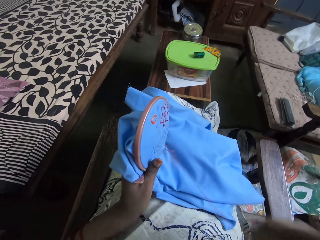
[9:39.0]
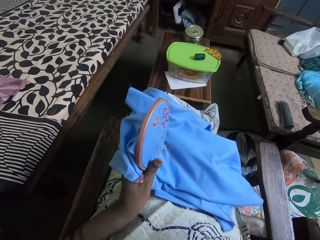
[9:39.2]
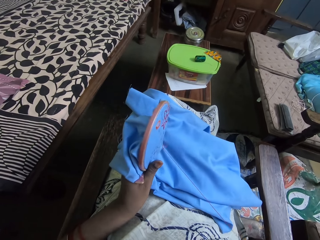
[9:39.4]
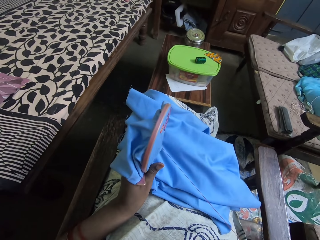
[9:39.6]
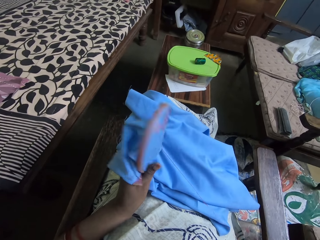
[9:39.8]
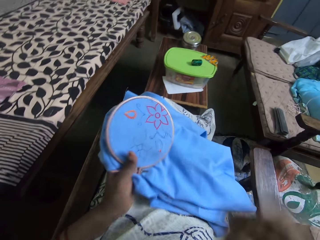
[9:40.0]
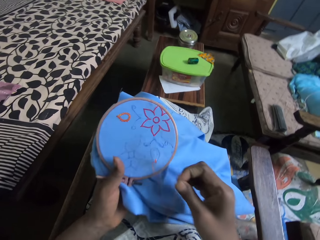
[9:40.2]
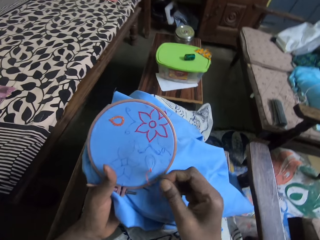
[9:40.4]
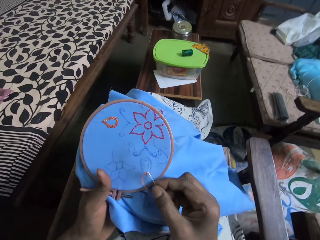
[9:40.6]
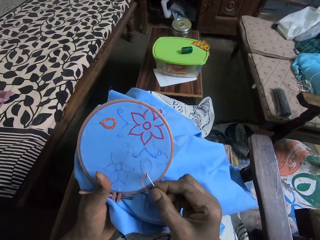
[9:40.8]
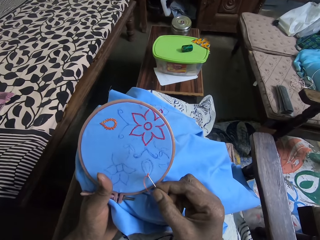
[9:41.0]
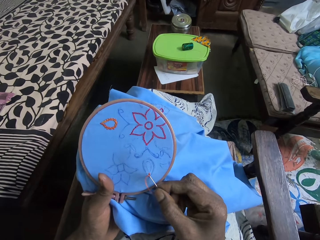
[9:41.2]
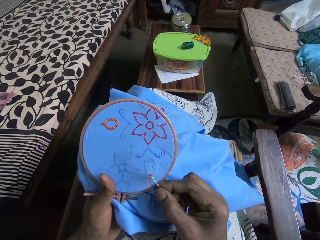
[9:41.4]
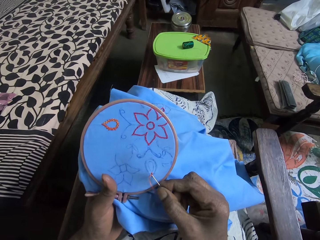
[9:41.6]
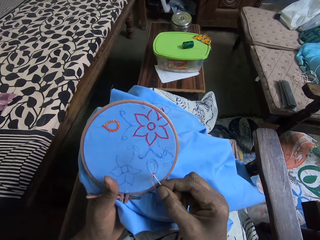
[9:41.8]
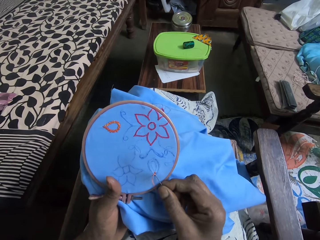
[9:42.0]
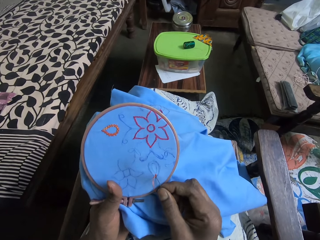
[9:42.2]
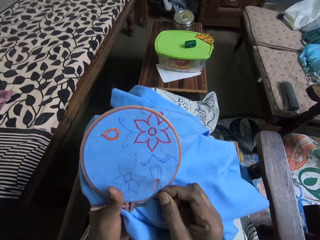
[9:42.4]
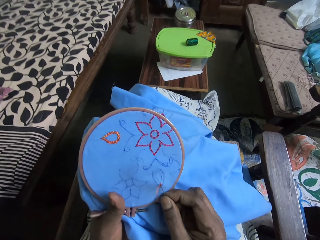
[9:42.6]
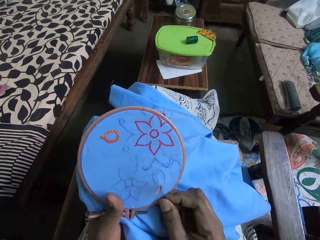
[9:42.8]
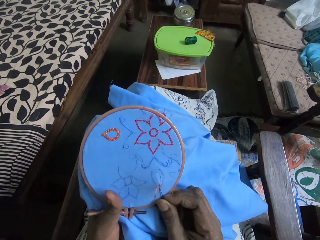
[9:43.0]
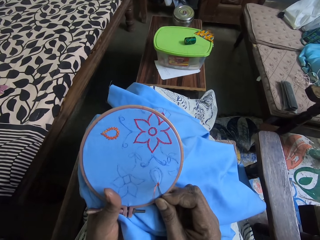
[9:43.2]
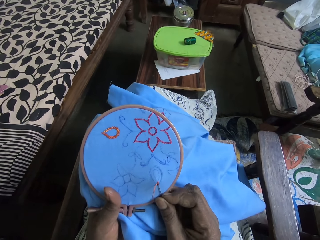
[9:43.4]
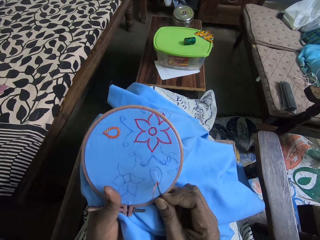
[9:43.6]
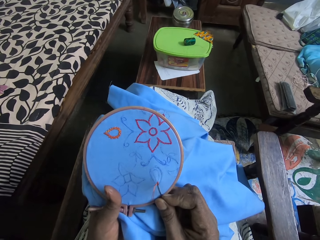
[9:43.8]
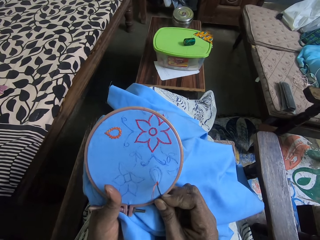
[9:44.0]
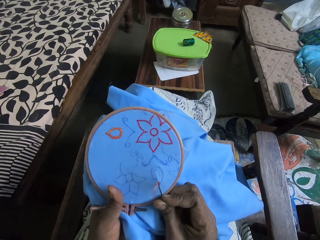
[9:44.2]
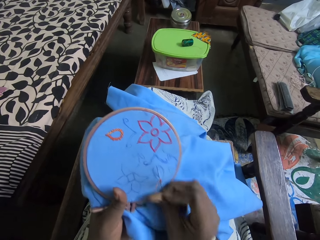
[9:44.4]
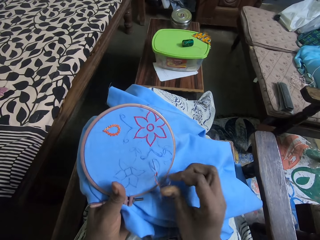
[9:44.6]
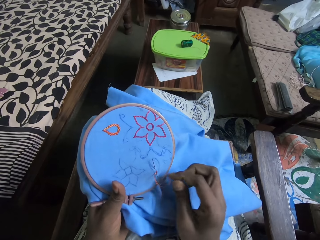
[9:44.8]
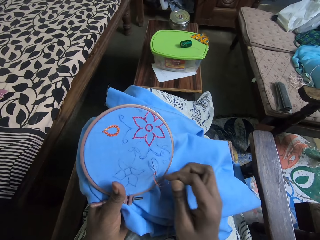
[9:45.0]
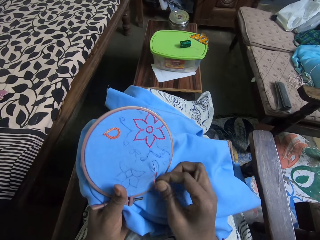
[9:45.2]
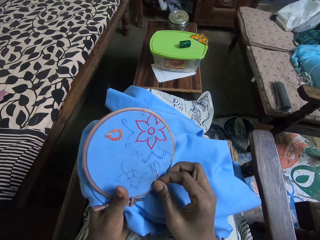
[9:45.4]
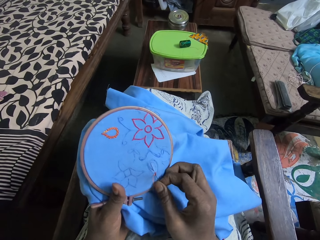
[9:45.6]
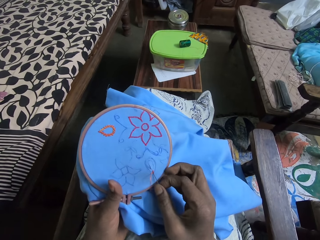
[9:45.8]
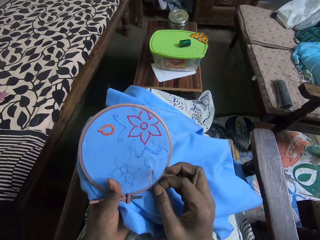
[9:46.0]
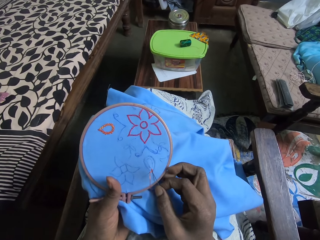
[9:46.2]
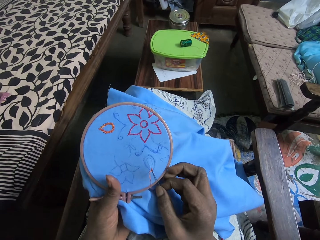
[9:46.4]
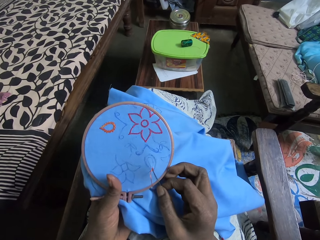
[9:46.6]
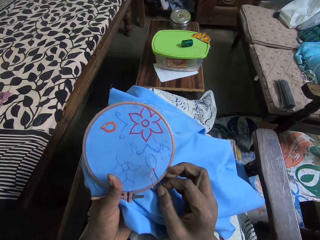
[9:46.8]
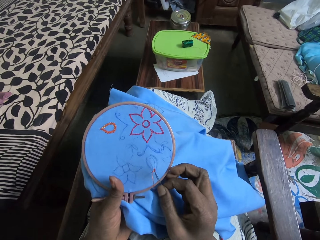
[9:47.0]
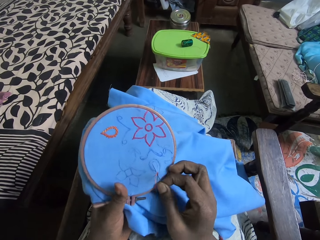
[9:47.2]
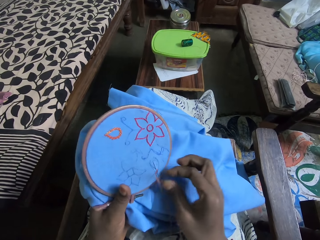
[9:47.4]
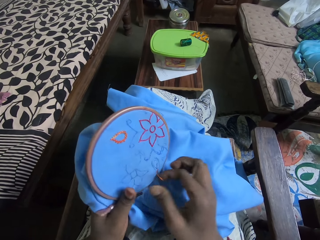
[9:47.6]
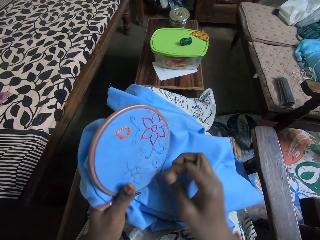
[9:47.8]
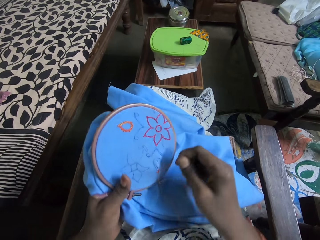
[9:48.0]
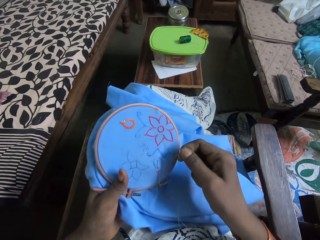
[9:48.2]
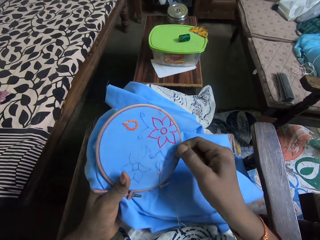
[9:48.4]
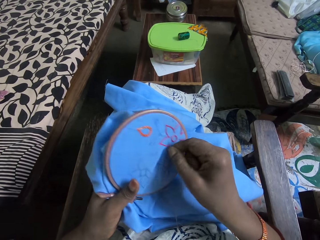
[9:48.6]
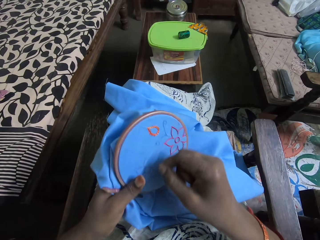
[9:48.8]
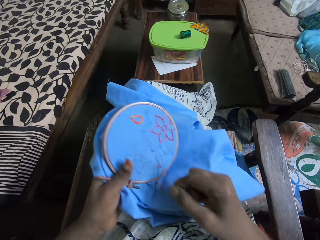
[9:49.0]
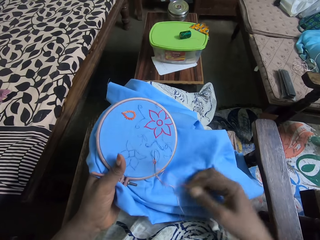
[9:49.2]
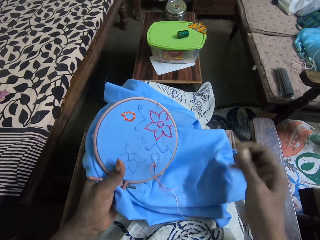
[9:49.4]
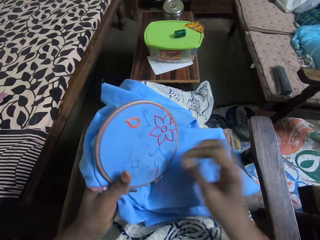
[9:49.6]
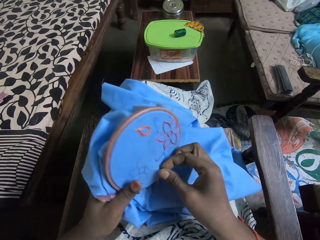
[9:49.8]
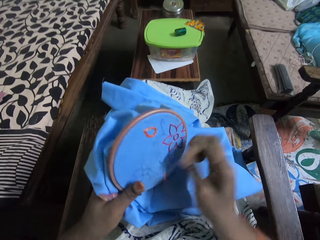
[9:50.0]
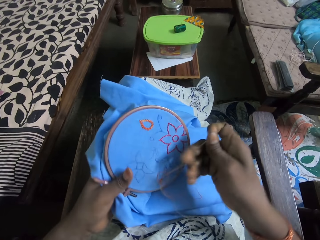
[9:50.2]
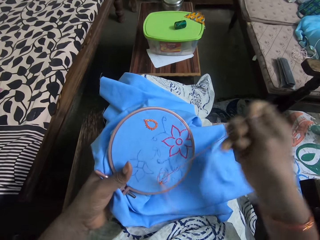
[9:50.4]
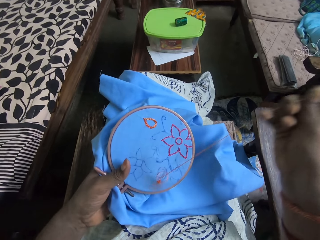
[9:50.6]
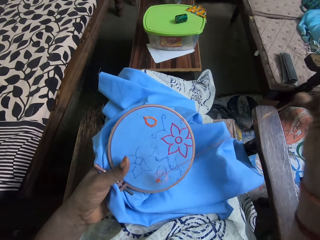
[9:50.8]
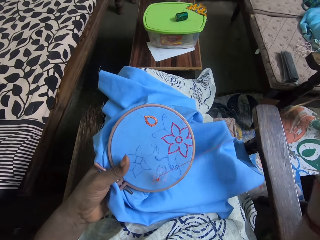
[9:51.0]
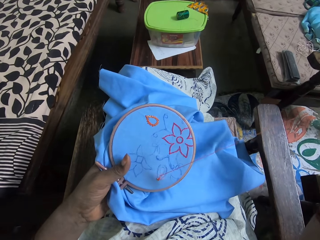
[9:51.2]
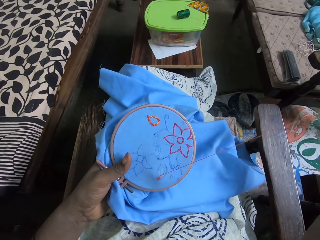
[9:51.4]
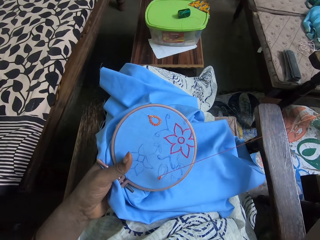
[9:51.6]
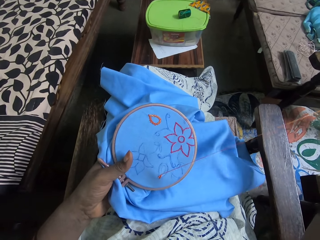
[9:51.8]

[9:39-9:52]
The camera wearer pulls the sewing needle up. They lower the sewing needle to the clothing. They put the sewing needle on the clothing. They hold the thread. They coil the thread on the sewing machine. They pull the sewing needle up.

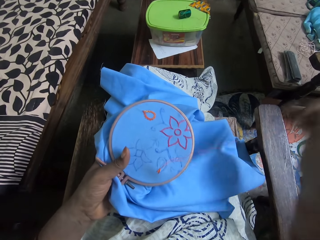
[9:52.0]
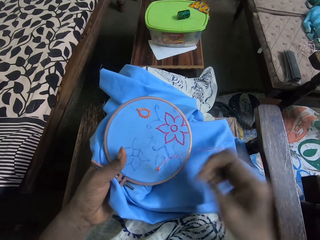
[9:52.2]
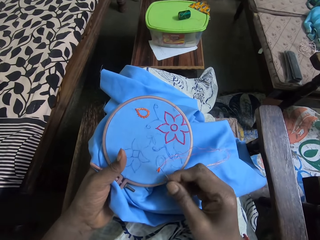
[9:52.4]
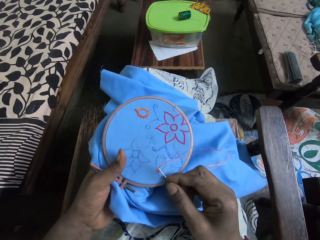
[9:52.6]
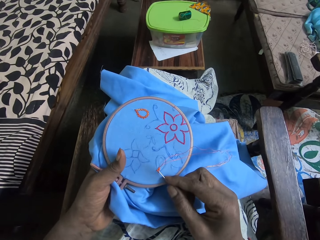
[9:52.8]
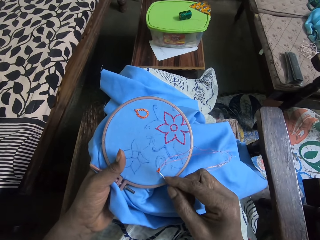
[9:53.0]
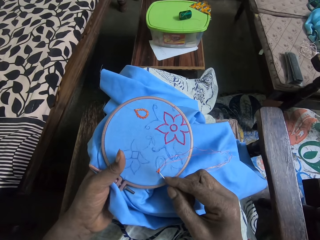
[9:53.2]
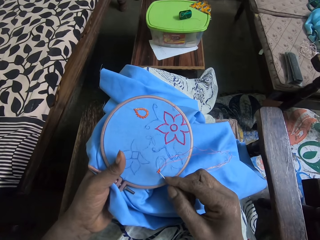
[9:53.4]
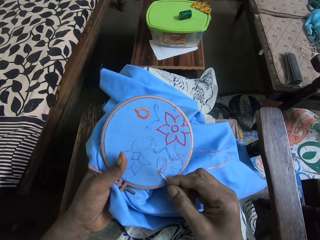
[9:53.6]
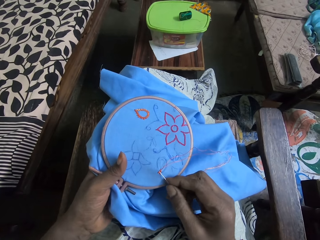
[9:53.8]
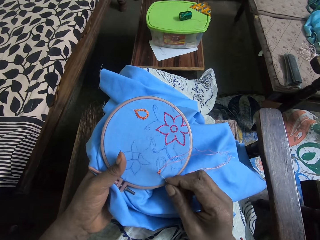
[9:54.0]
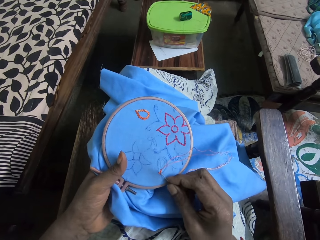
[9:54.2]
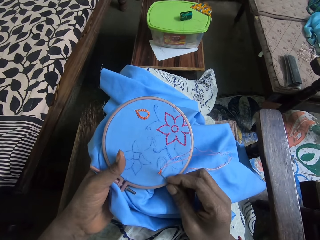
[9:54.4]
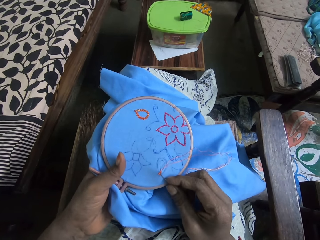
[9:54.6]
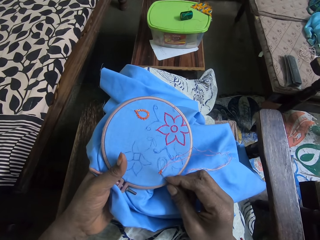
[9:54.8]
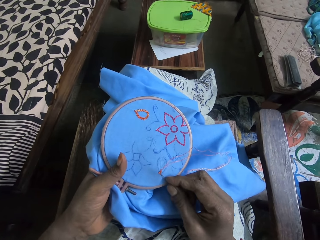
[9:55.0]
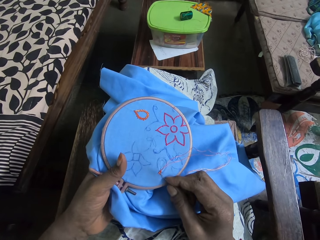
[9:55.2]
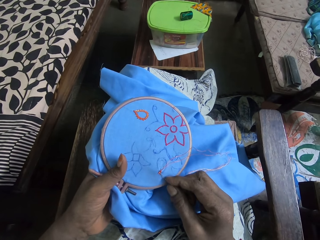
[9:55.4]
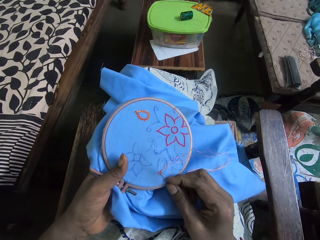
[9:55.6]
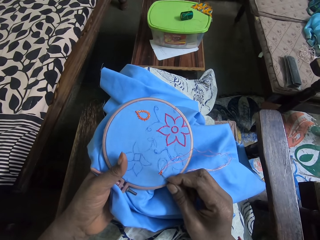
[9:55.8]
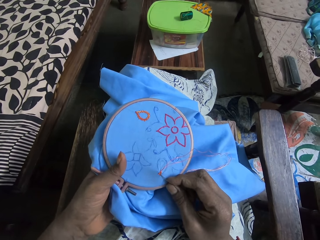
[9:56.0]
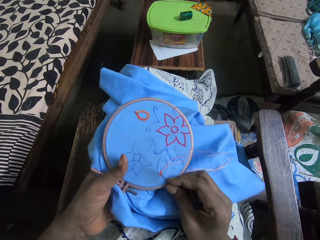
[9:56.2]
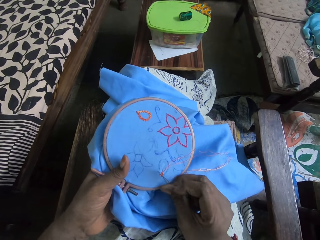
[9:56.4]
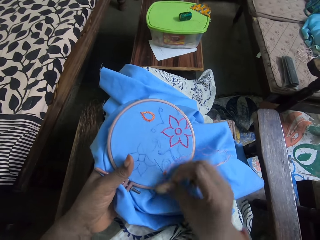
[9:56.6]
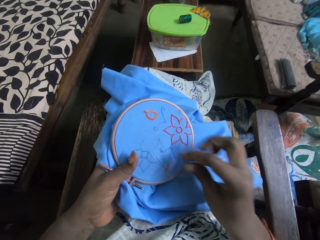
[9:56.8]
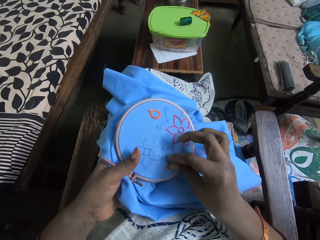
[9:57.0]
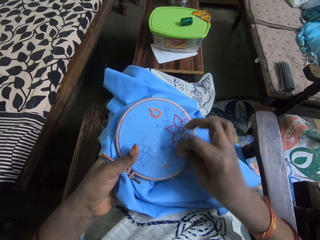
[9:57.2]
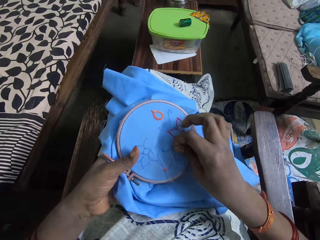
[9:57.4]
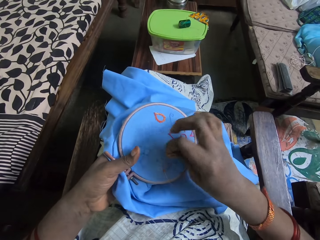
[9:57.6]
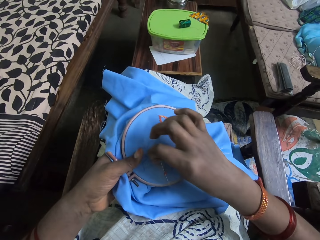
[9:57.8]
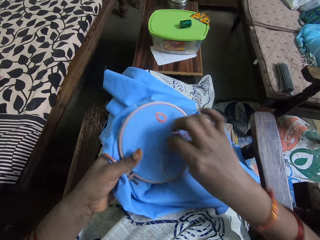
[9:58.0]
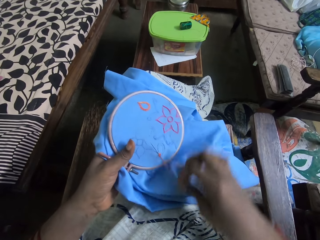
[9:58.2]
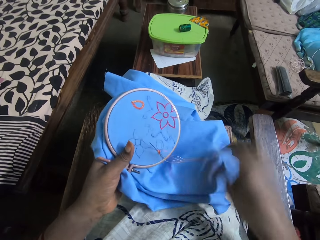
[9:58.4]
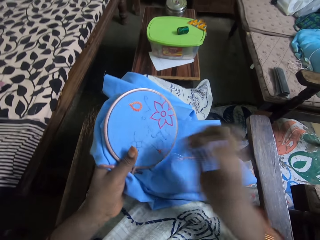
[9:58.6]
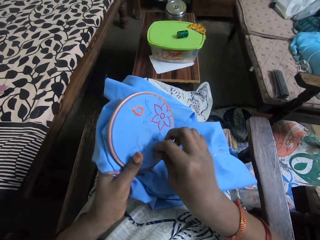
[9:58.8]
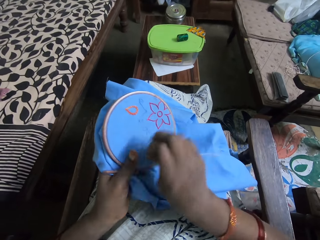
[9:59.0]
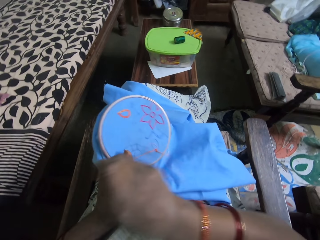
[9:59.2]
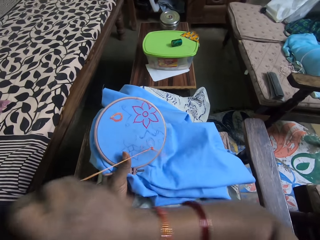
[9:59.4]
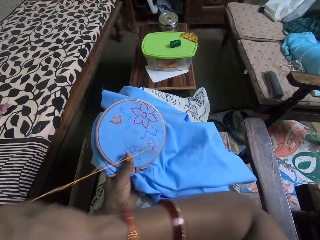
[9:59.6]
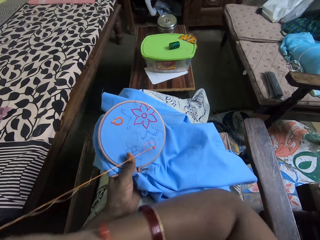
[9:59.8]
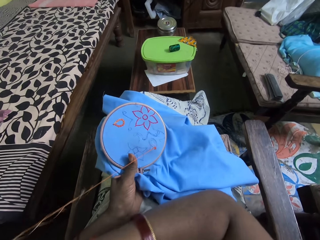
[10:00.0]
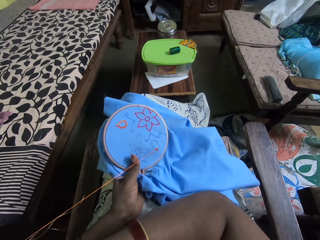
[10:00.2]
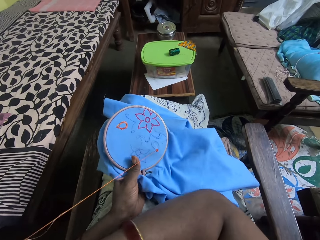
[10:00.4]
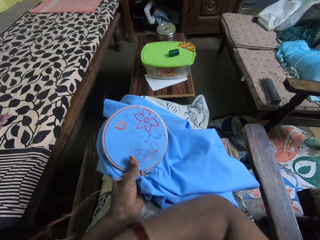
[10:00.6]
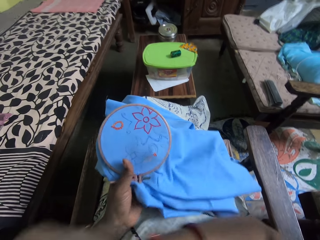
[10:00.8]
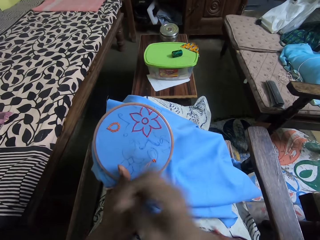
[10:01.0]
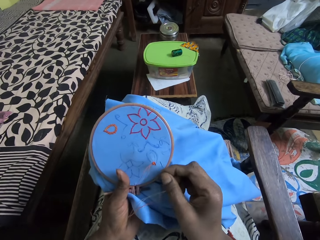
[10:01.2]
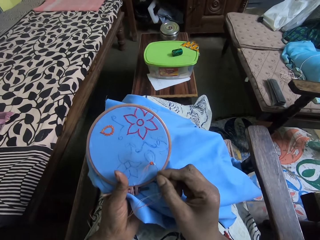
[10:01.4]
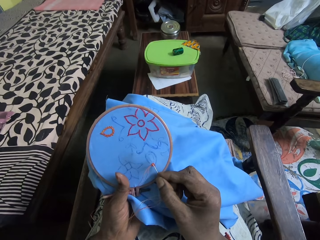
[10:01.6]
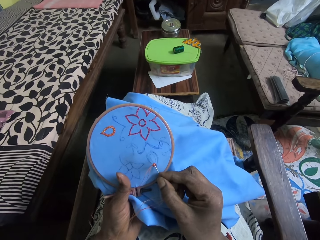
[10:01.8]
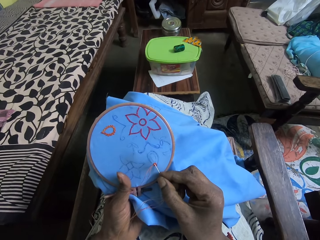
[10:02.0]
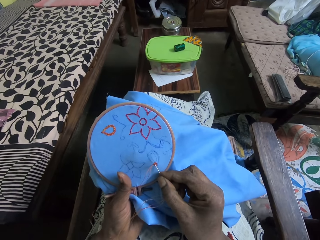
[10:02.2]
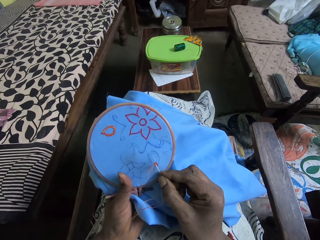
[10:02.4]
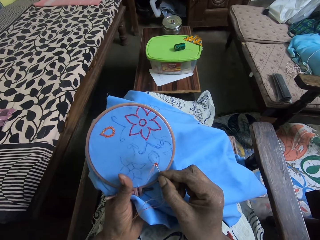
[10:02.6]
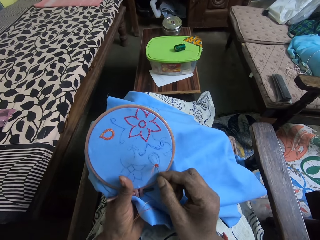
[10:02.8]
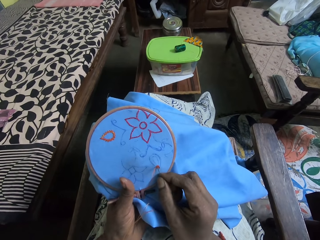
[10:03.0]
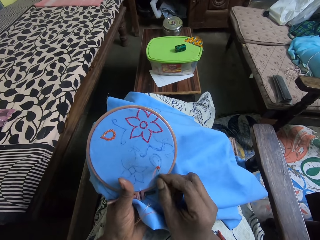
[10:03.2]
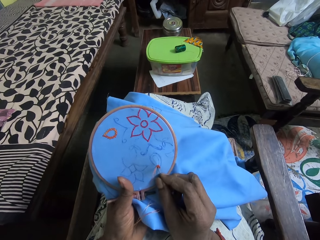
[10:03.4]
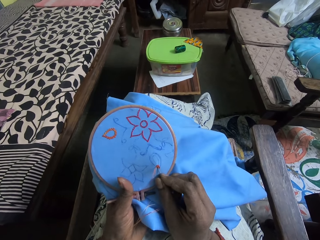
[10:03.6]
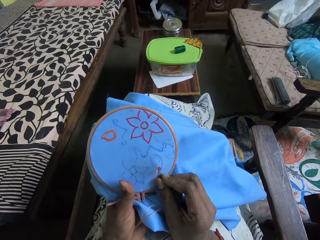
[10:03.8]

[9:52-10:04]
The camera wearer lowers the sewing needle to the clothing. They put the sewing needle in the clothing. They hold the thread. They coil the thread on the sewing machine. They pull the thread up. They lower the sewing needle to the clothing. They put the sewing needle in the clothing.
